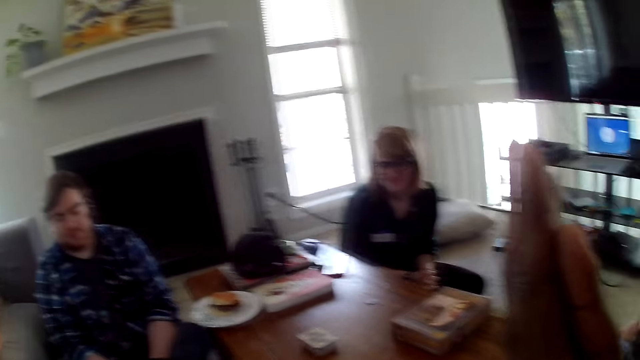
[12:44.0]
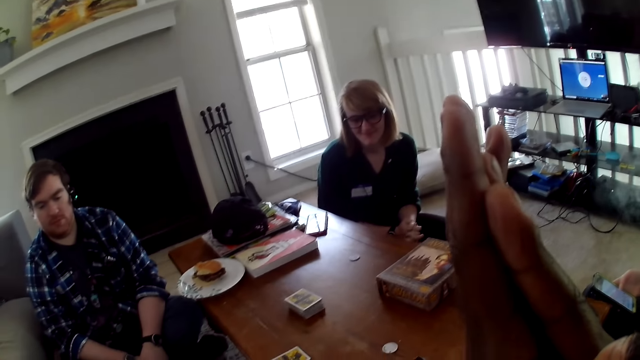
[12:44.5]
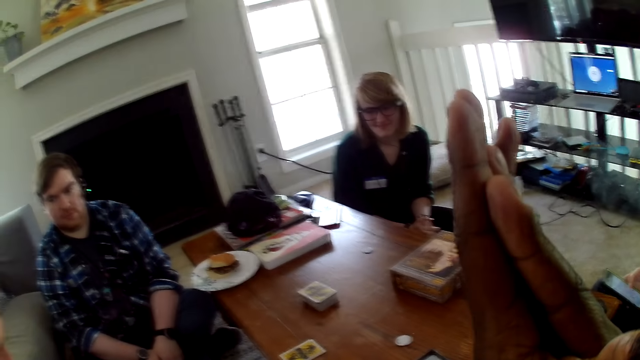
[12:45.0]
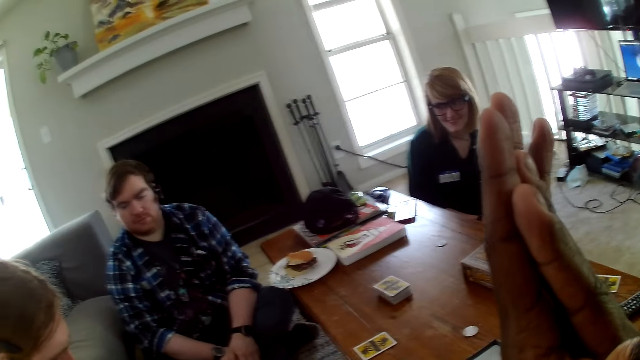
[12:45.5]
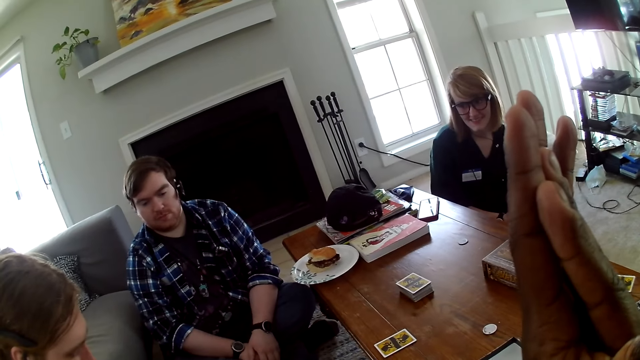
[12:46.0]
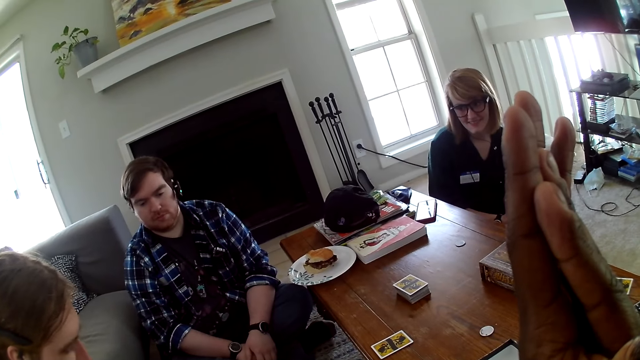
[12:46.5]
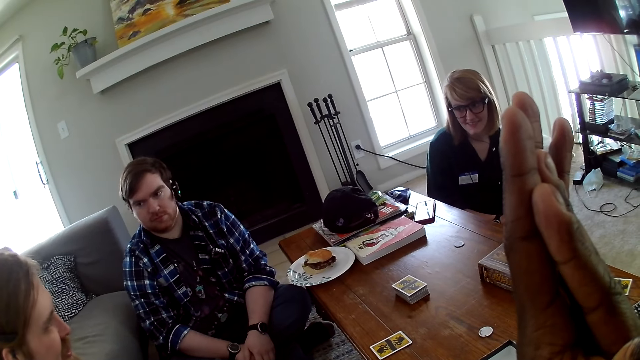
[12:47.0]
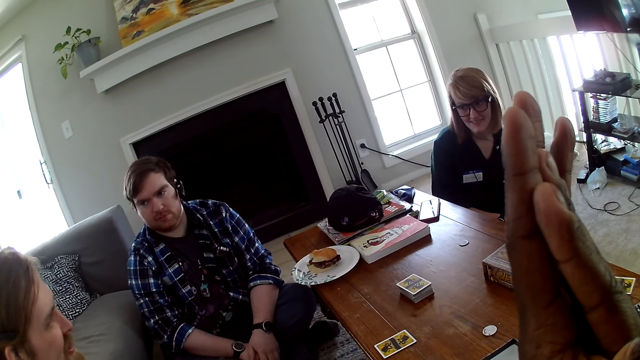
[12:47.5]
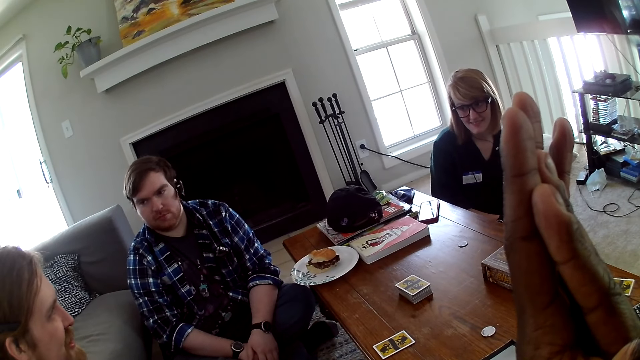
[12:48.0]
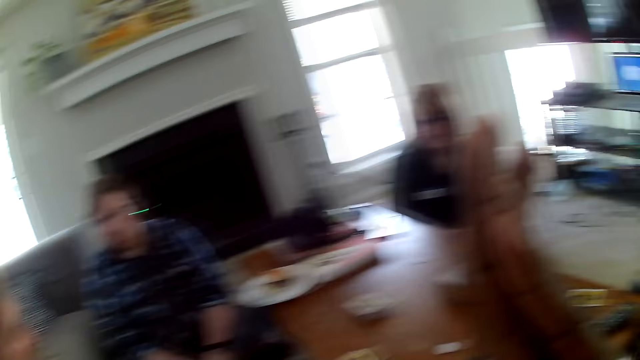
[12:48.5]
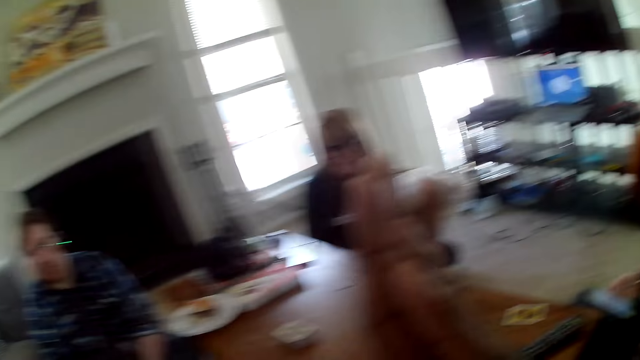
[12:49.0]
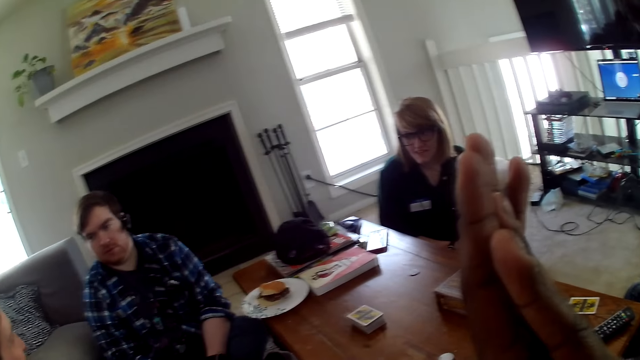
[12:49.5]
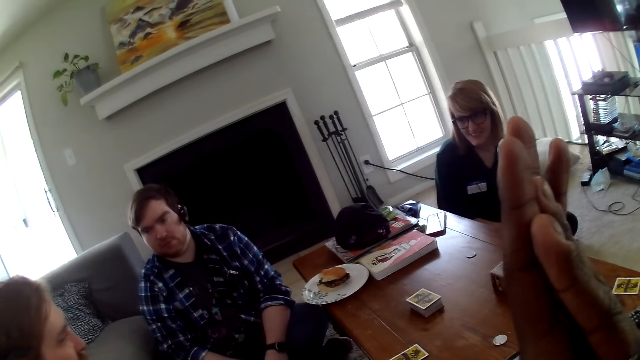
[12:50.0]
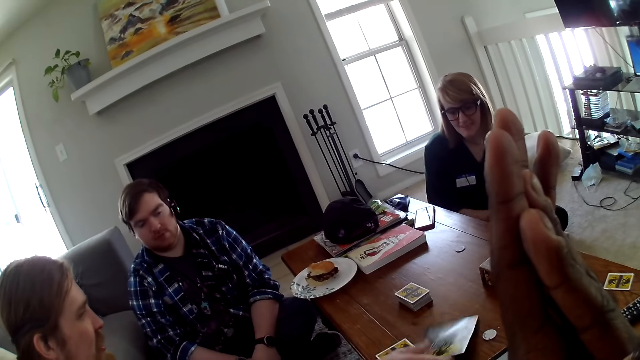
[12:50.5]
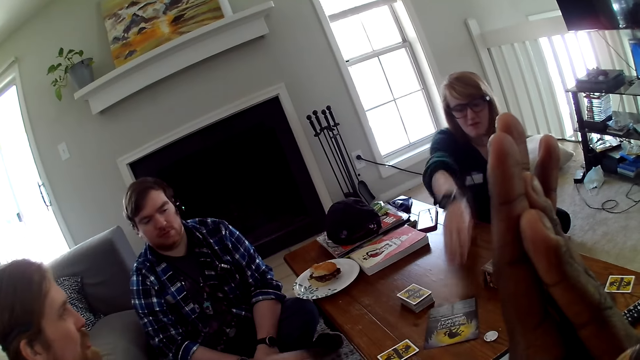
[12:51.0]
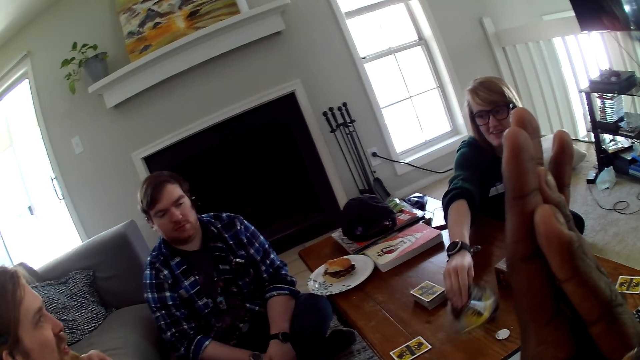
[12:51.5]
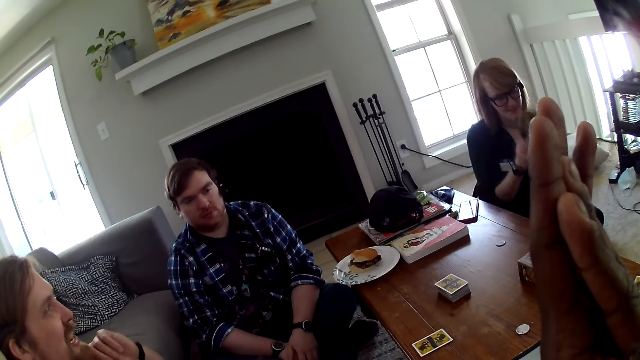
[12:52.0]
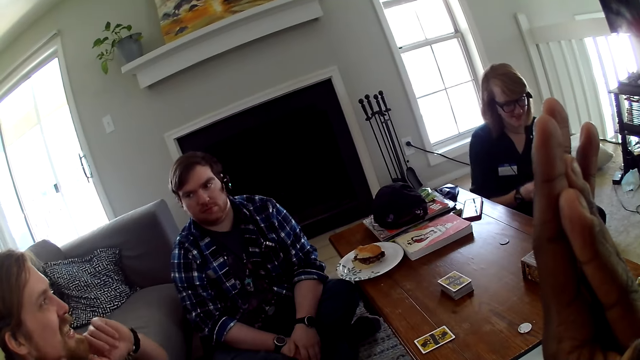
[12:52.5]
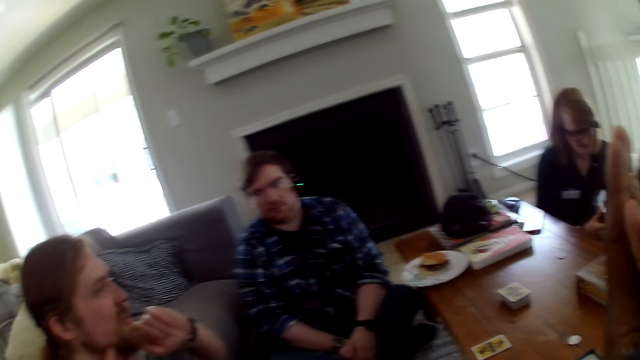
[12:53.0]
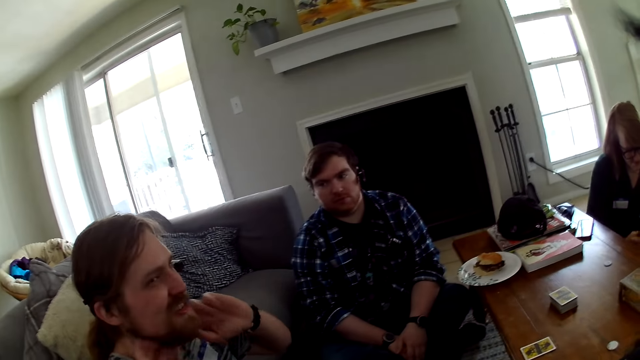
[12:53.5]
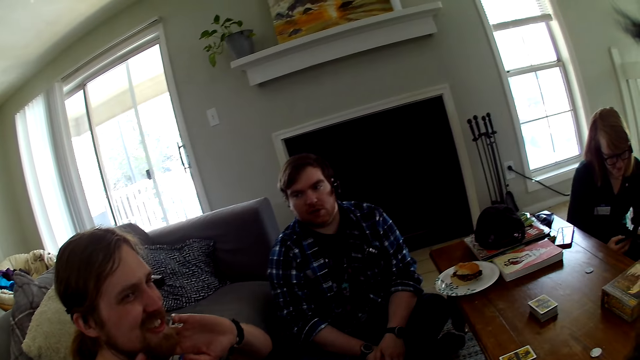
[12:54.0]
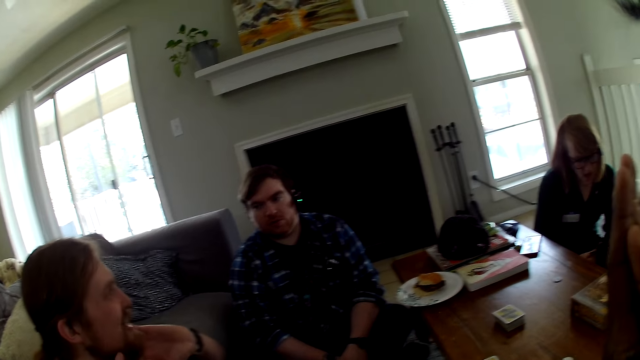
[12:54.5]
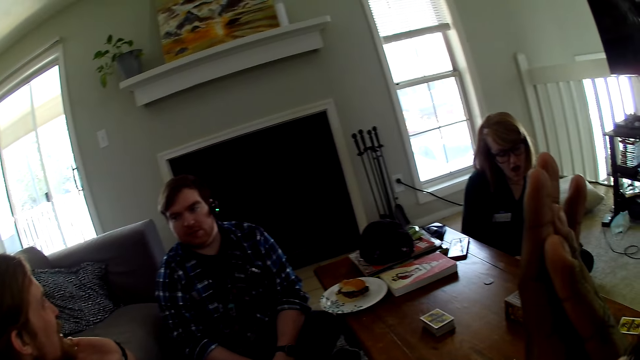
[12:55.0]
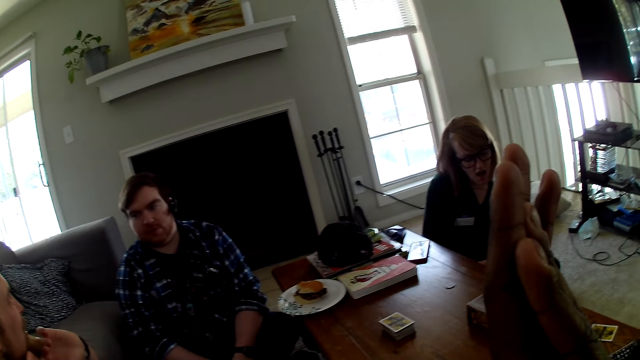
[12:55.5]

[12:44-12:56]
The camera wearer looks around the house. A man reads the paper. The camera wearer looks around the house. The man puts the card on the table. A woman picks up the brochure from the table. The man converses with the woman.

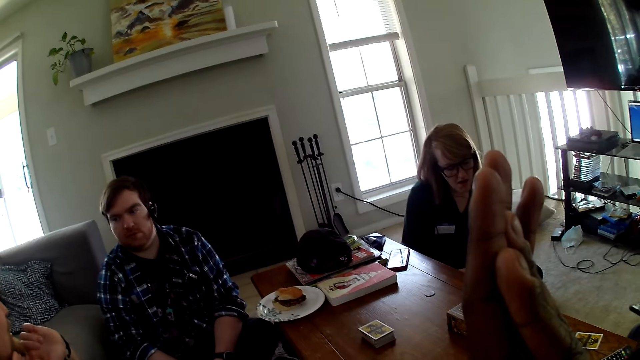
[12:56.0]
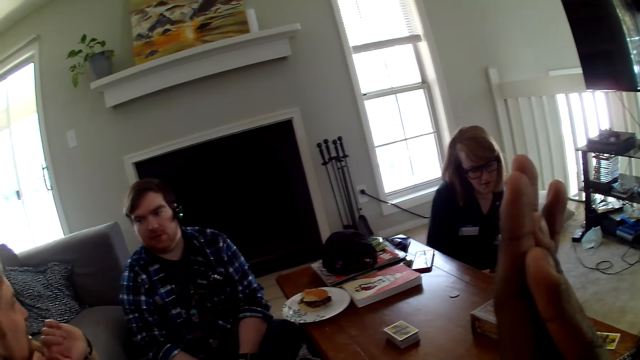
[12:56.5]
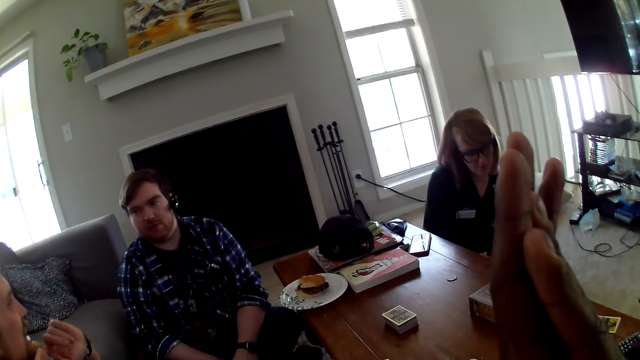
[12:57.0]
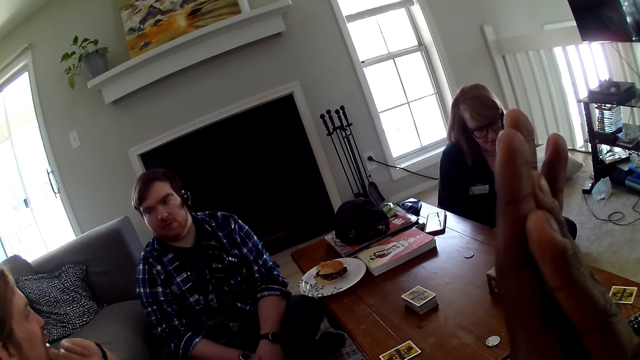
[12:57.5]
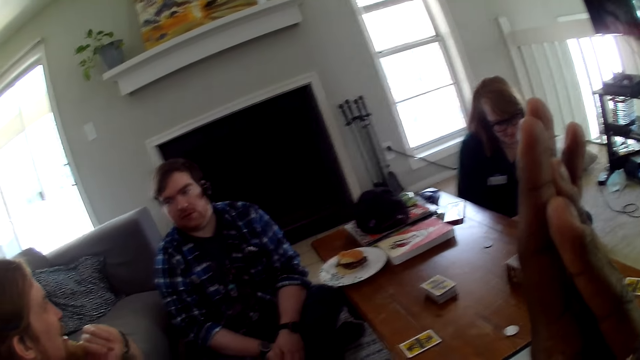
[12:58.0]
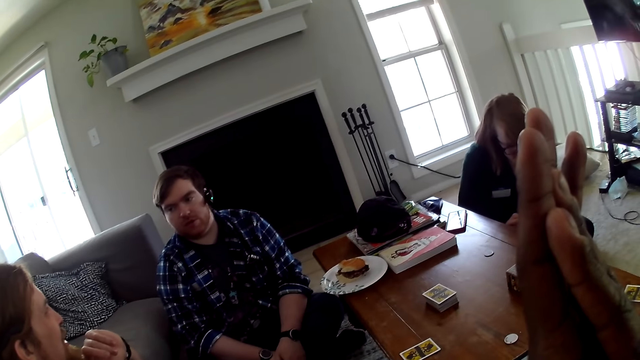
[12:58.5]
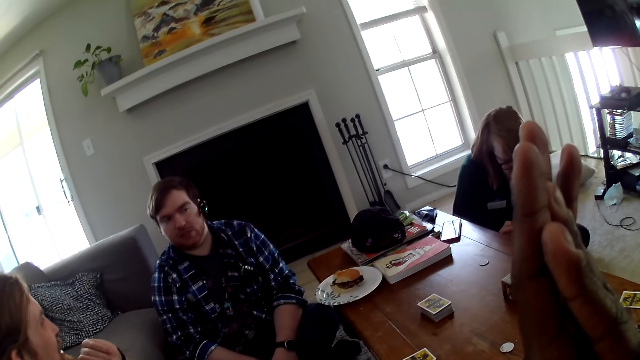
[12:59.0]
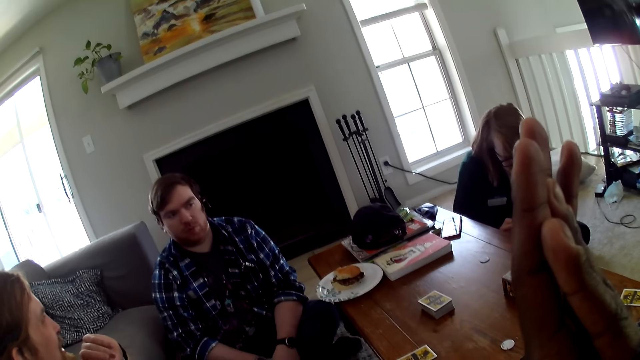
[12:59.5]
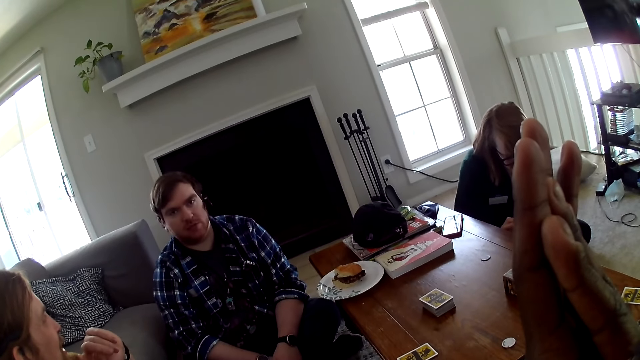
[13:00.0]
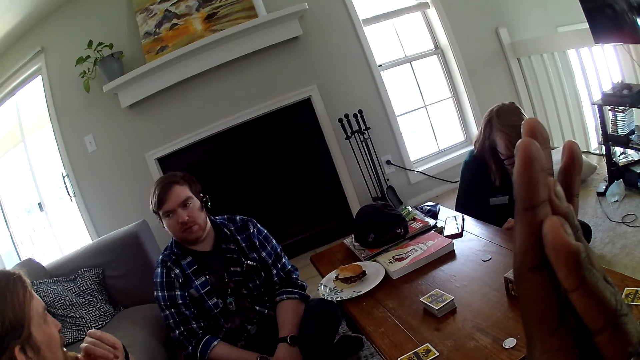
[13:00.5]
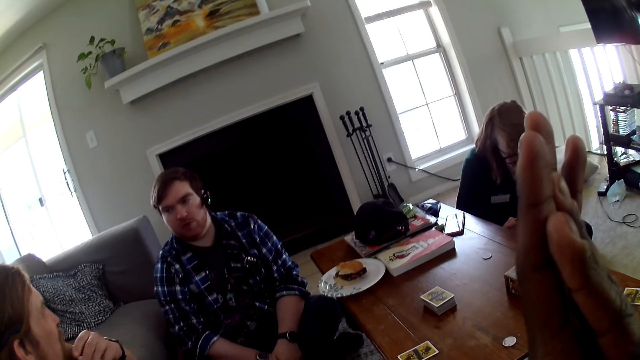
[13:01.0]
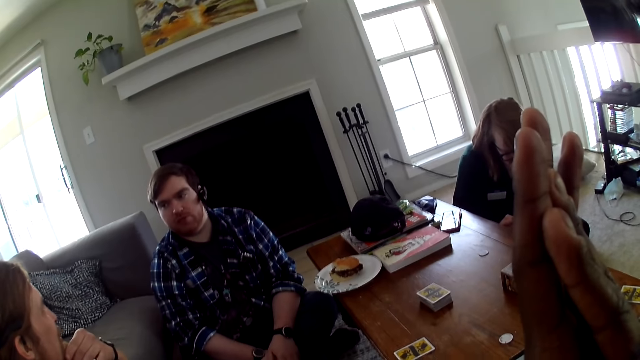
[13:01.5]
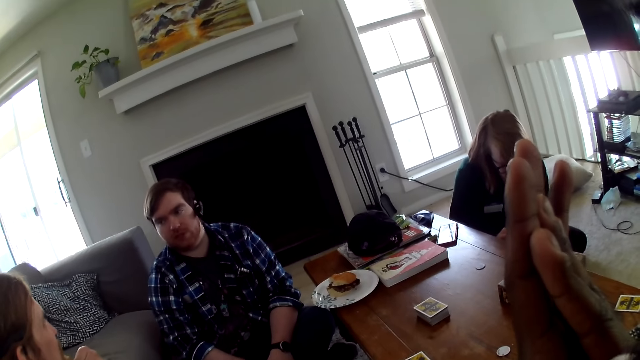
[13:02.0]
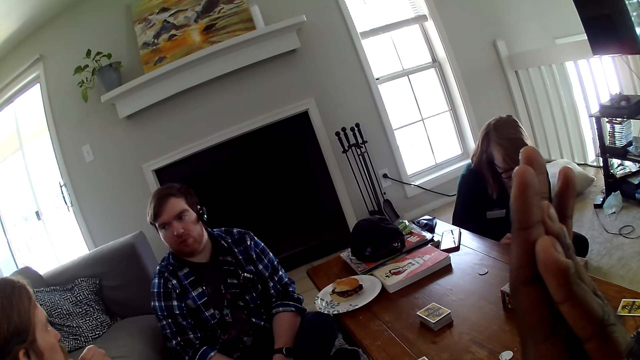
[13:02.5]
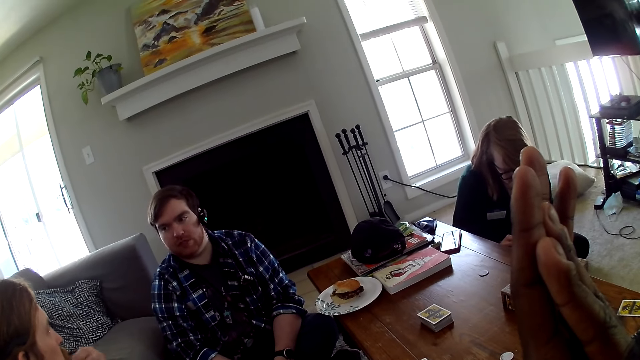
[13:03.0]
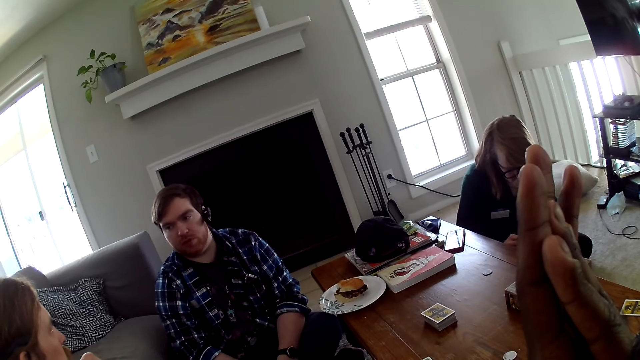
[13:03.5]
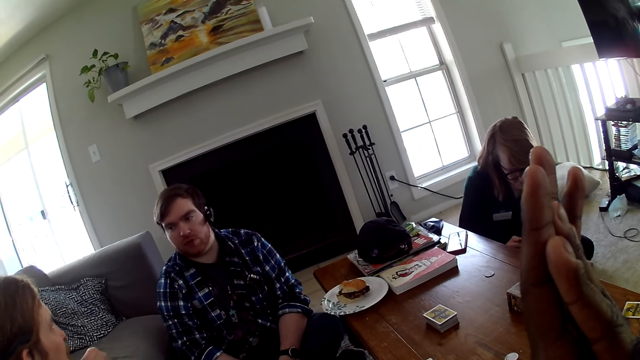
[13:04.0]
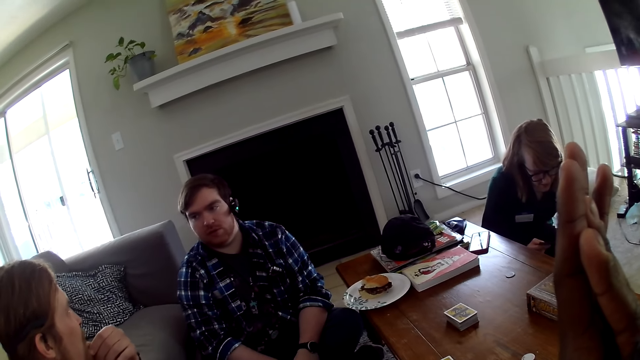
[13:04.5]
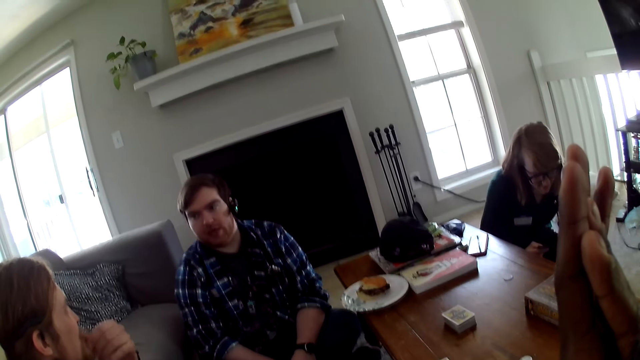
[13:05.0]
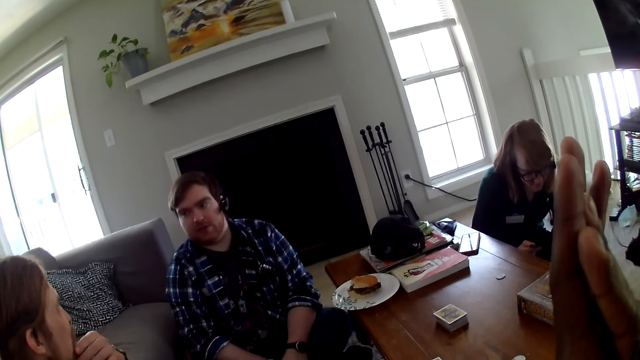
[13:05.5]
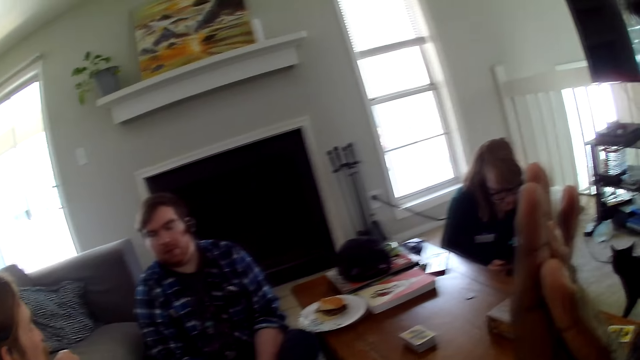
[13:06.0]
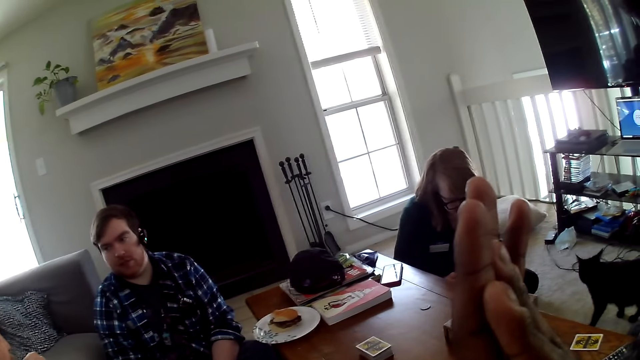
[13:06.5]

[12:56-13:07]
A man converses with another man. The camera wearer looks around the house. The first man converses with the other man.
